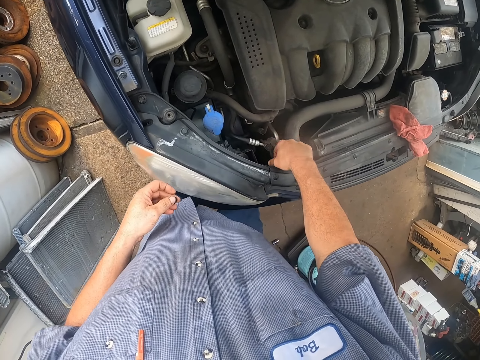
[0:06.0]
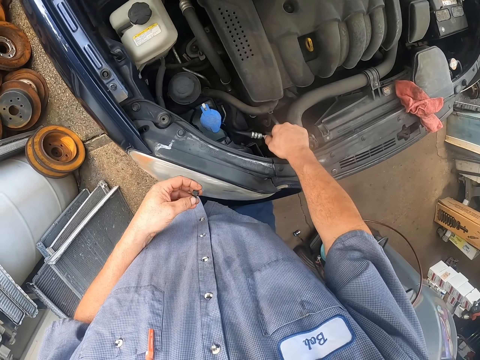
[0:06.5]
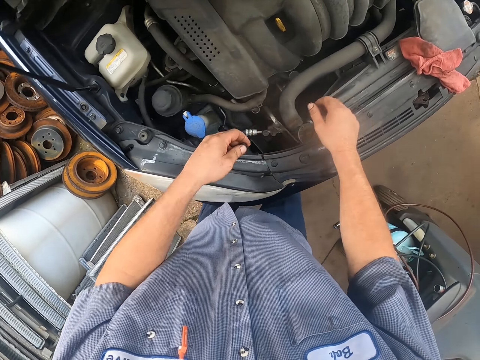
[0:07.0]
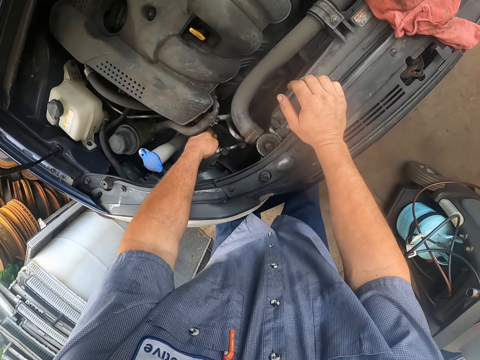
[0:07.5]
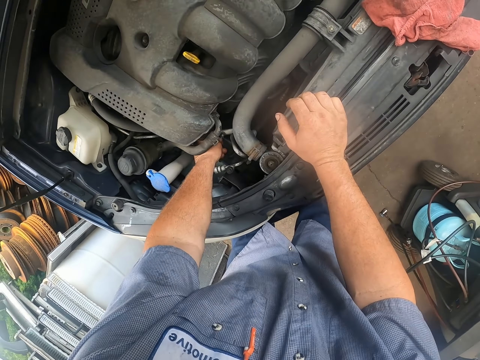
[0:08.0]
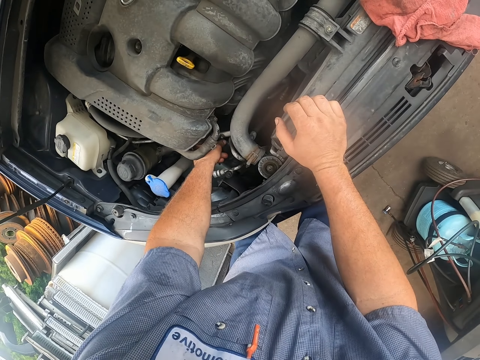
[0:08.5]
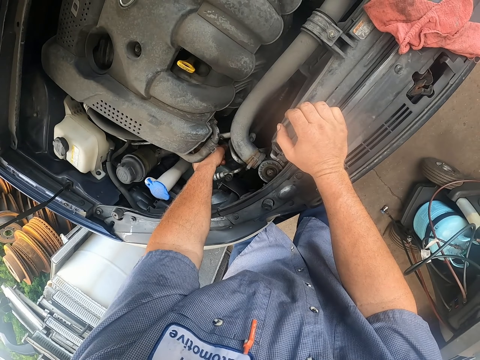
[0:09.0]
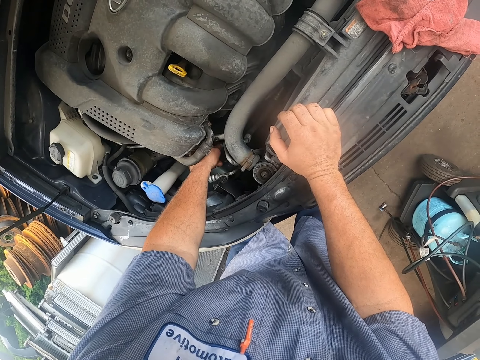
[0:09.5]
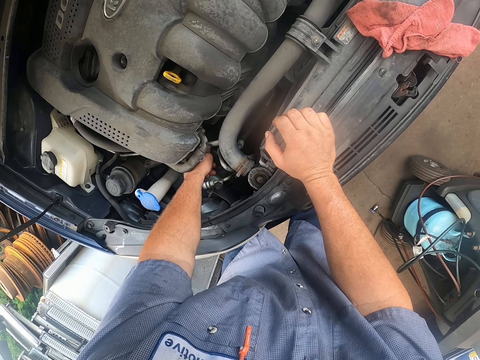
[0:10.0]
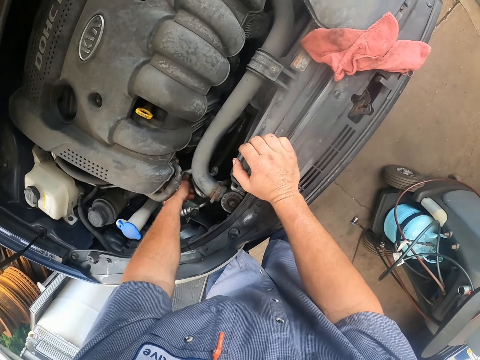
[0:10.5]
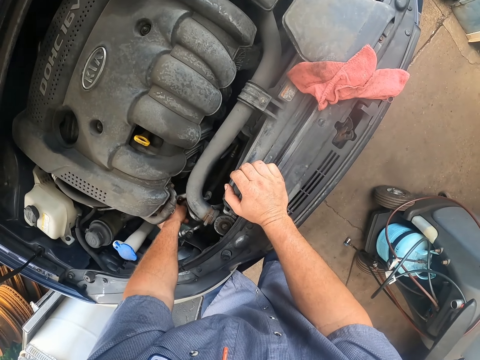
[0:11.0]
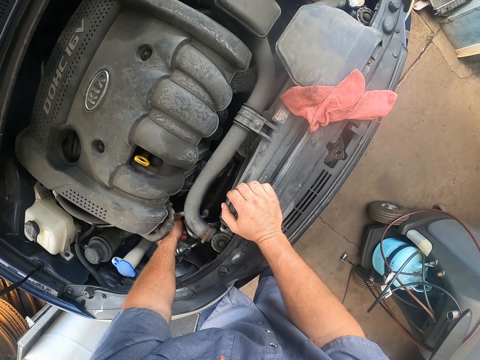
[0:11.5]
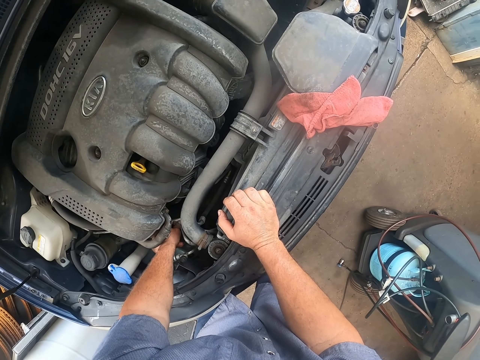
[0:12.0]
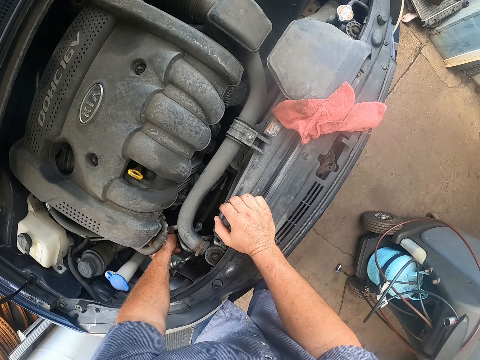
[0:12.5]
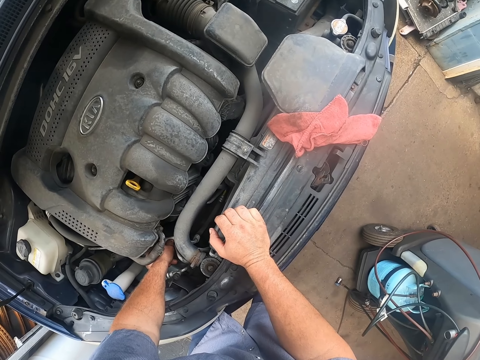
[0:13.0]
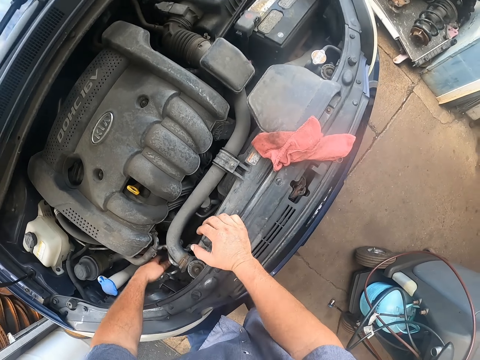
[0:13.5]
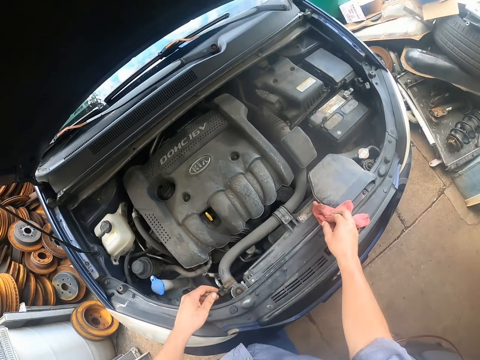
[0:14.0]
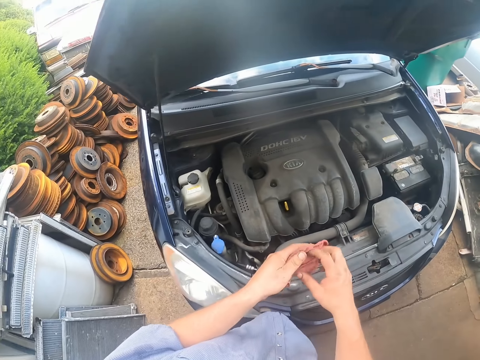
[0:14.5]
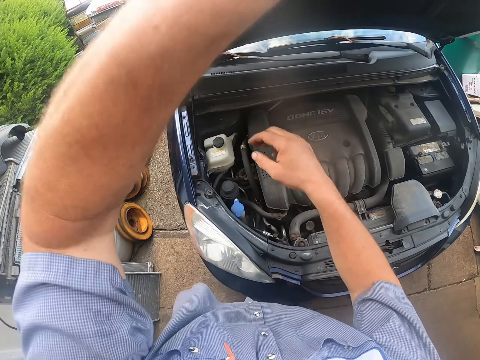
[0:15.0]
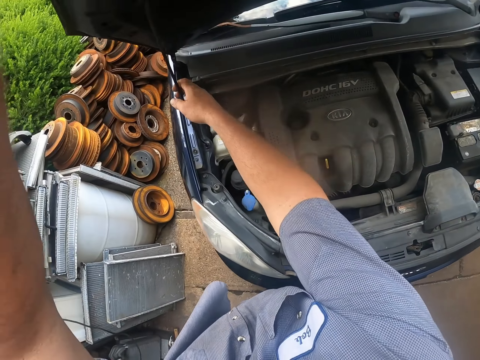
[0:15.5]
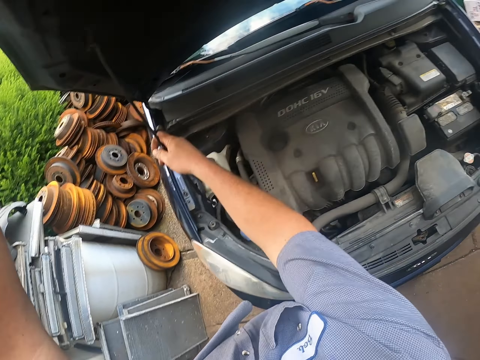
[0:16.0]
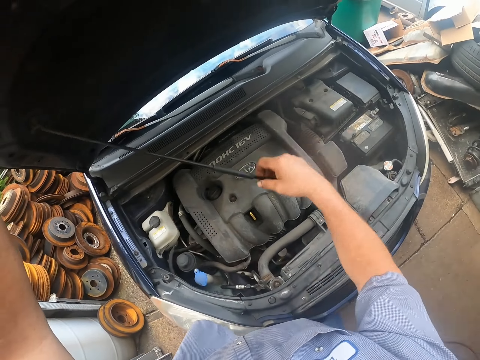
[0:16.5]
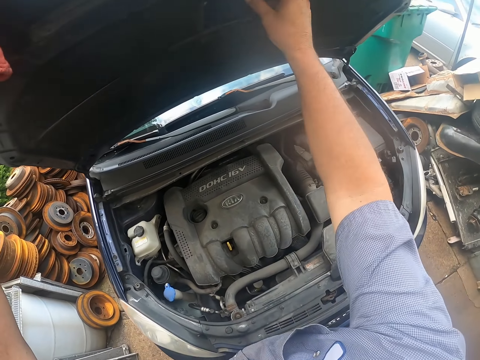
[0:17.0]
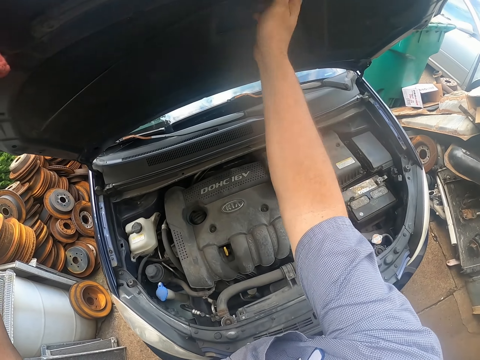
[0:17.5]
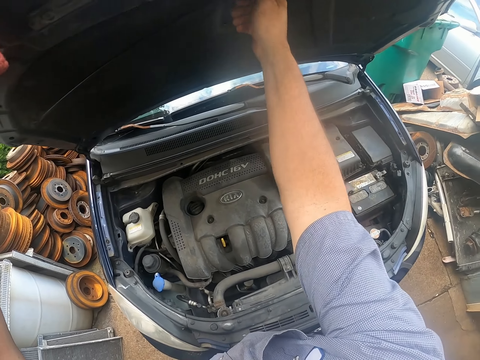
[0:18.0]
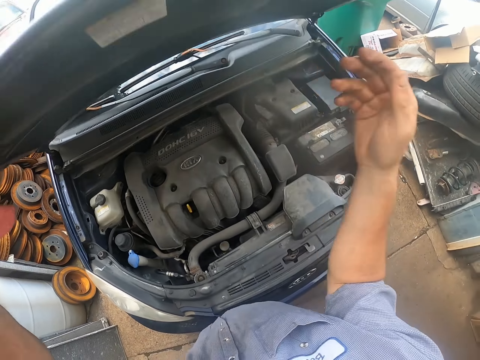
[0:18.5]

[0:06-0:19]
The camera wearer puts something on the car part. They pick the hand towel. They pass the towel to the left hand. They touch the bonnet. They move the bonnet stand. They close the car bonnet. They move the bonnet.

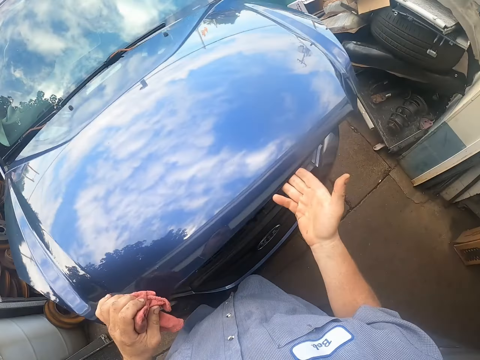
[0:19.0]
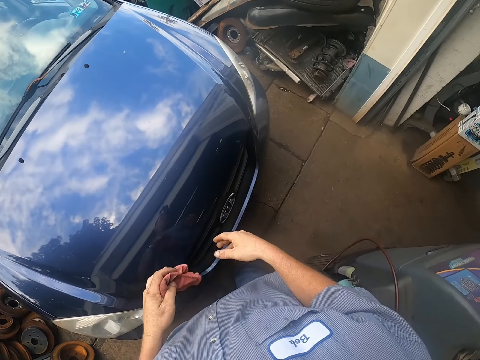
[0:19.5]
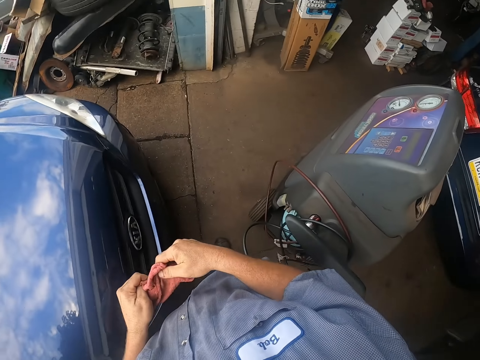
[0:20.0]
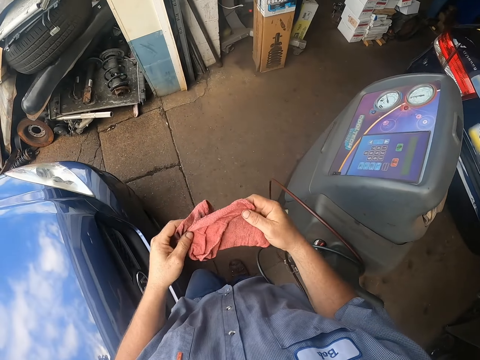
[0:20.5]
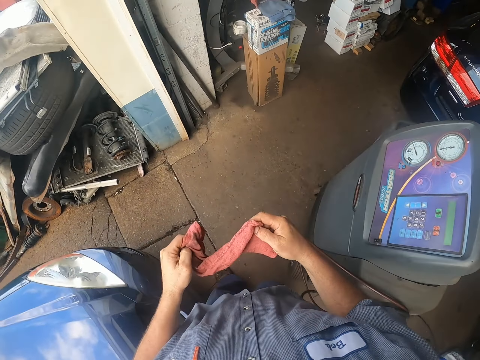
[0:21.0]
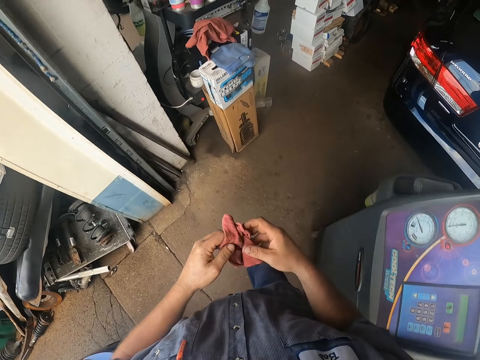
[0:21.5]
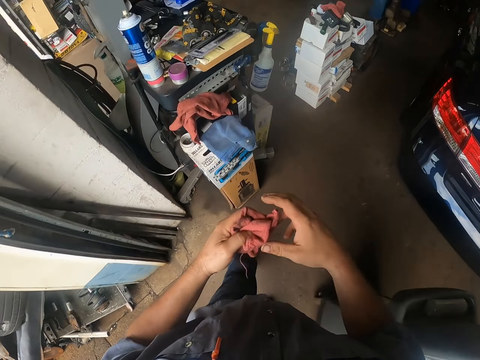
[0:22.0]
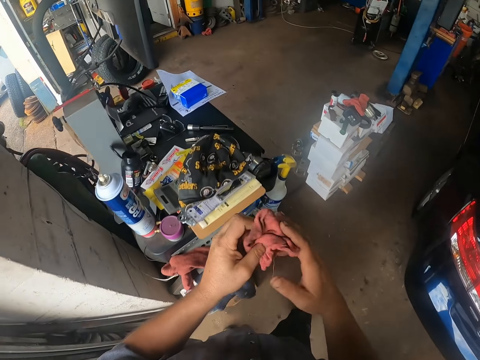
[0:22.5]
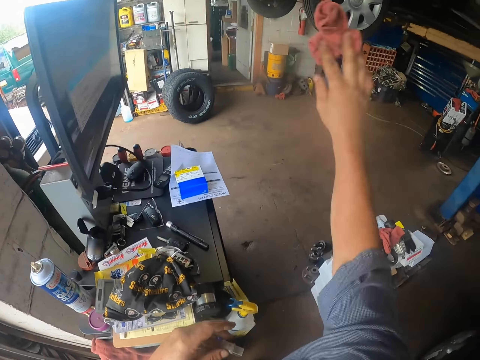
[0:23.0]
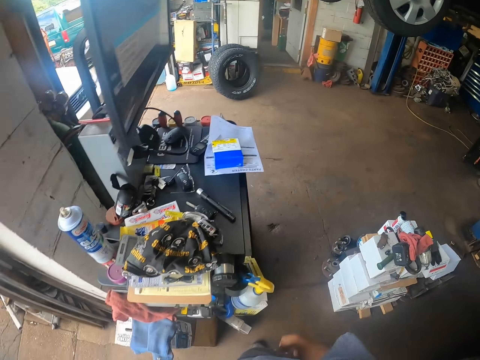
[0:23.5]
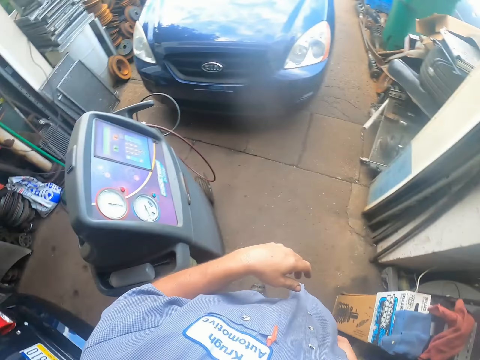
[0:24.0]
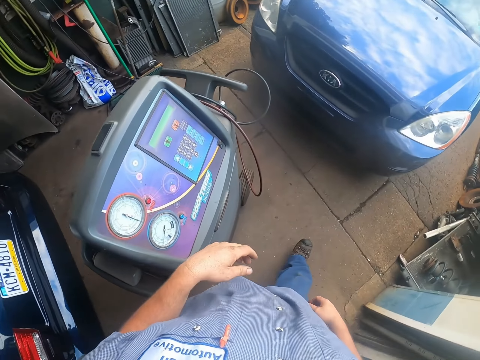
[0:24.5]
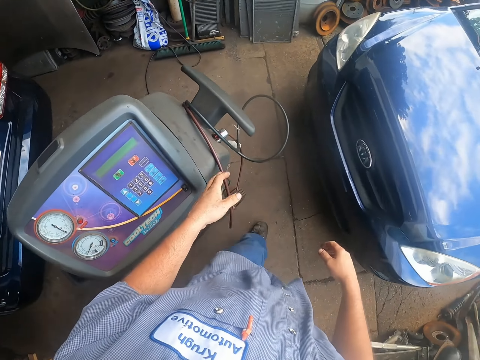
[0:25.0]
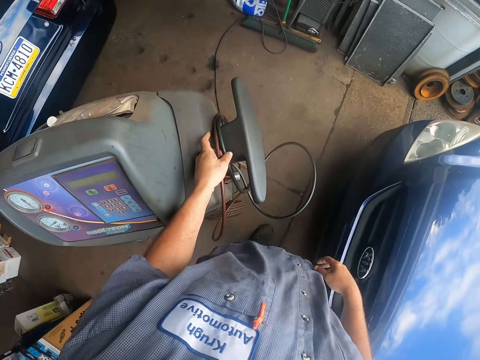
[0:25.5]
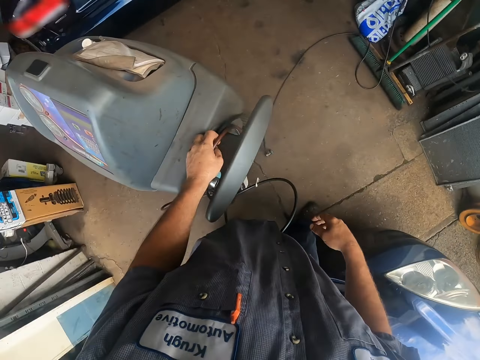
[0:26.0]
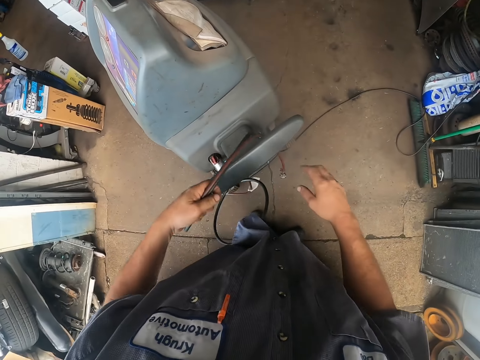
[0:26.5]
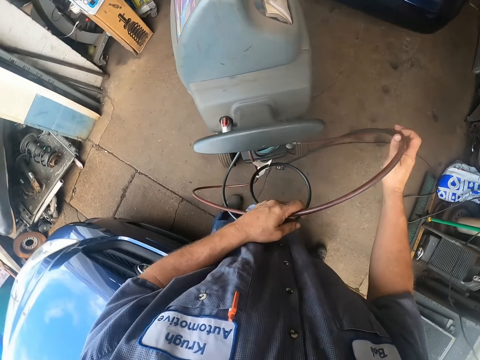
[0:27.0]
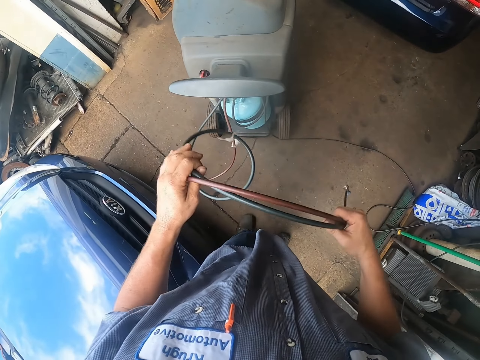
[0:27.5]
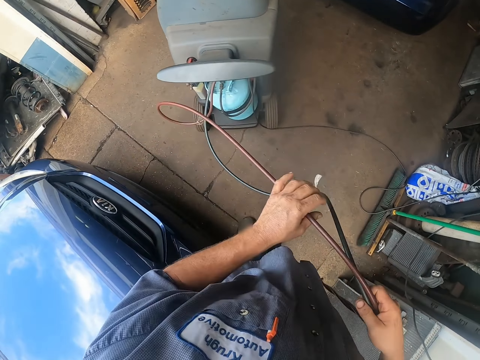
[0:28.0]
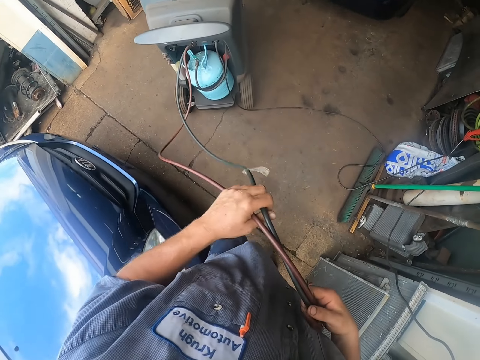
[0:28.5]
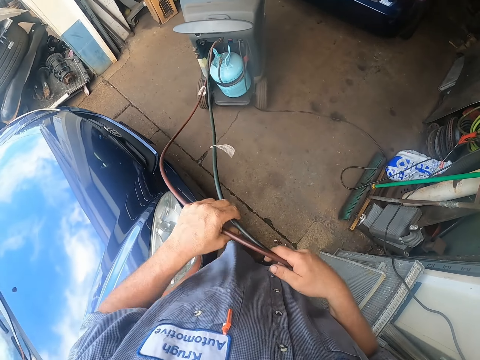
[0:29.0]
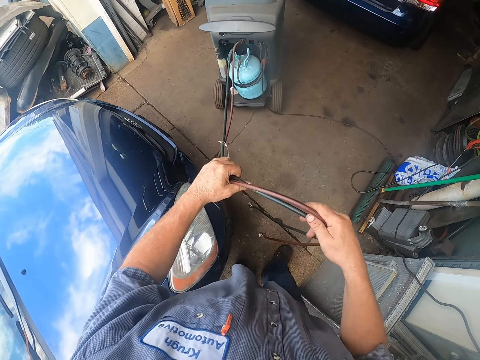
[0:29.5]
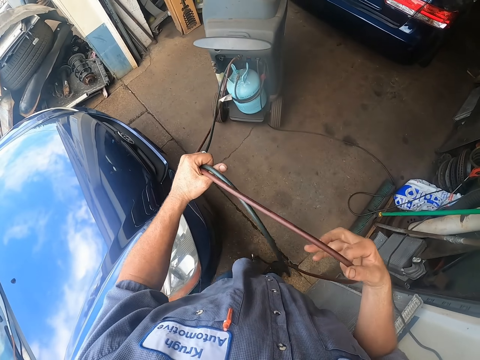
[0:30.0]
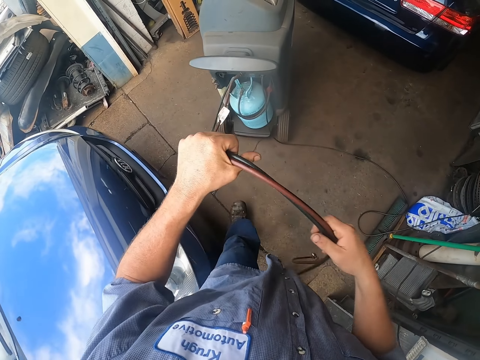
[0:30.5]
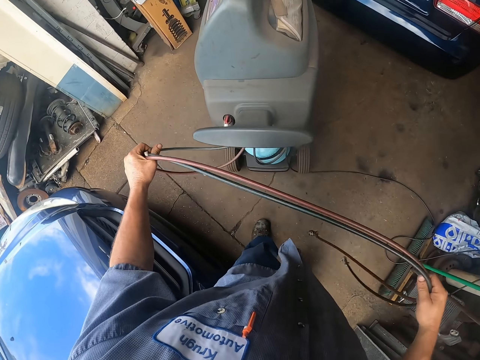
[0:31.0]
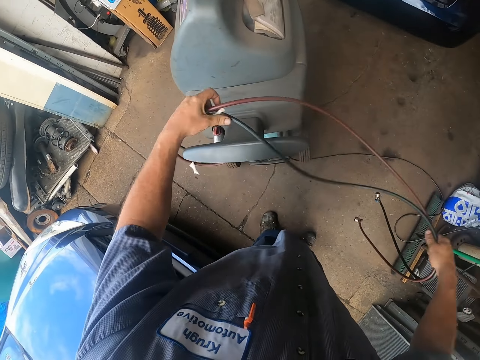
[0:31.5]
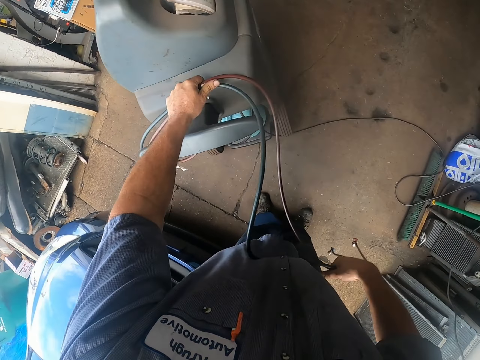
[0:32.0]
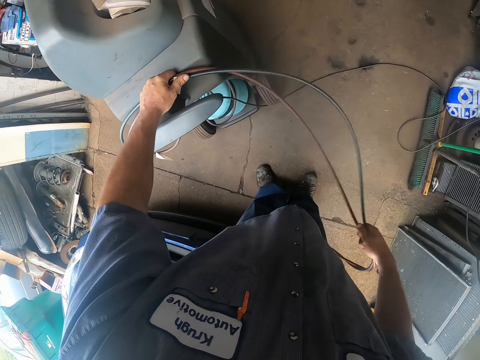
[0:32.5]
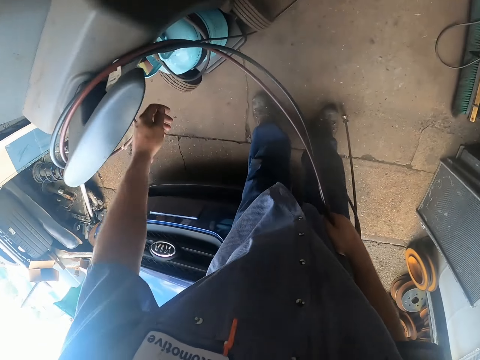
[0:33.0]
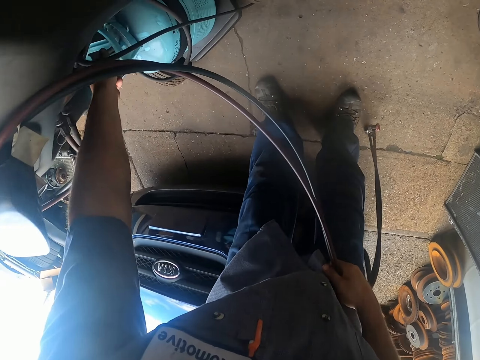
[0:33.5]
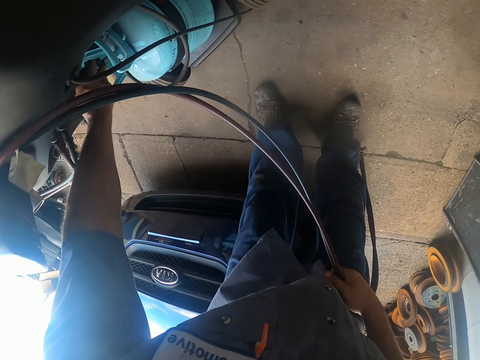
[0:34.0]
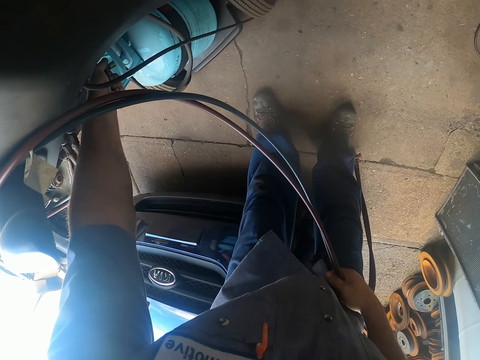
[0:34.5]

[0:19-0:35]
The camera wearer steps forward. They straighten the towel. They pass the towel to the right hand. They throw the hand towel. They step forward. They pick the pressure pipe. They move the legs. They step forward. They roll the pressure pipe. They hang the pipes. They touch something. They turn off the pressure gas.
